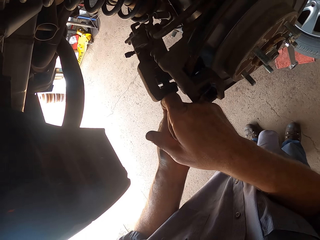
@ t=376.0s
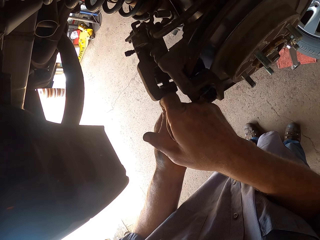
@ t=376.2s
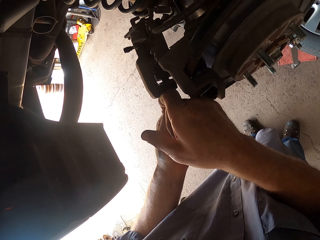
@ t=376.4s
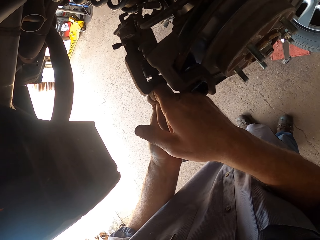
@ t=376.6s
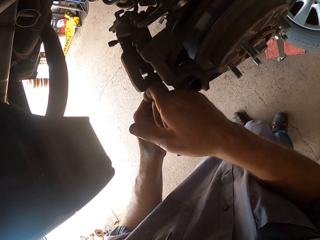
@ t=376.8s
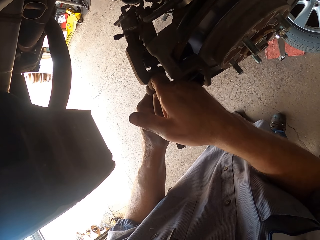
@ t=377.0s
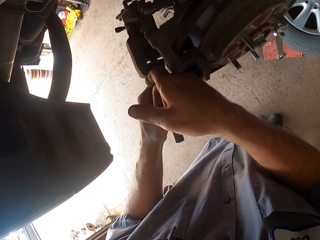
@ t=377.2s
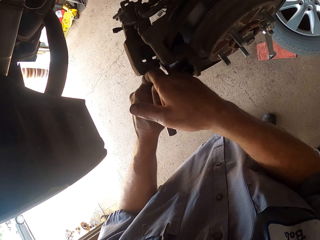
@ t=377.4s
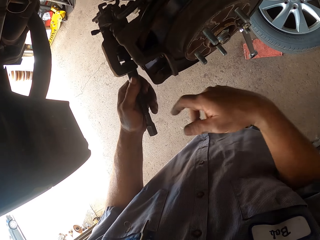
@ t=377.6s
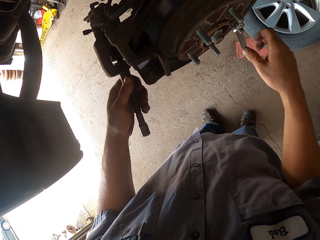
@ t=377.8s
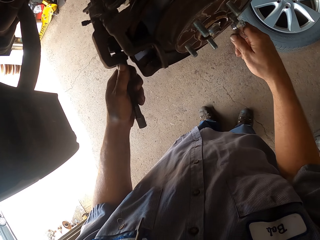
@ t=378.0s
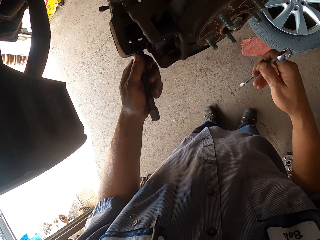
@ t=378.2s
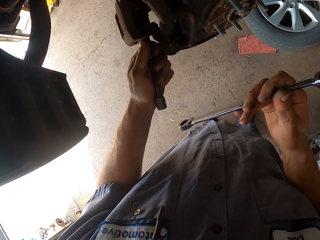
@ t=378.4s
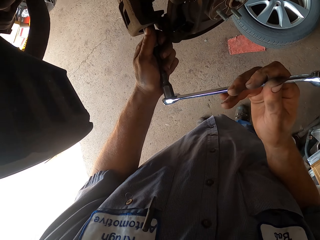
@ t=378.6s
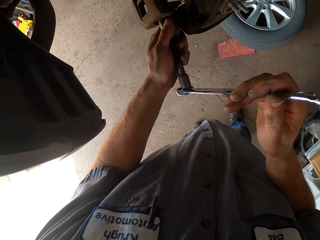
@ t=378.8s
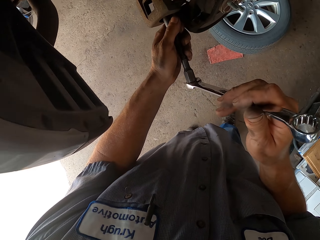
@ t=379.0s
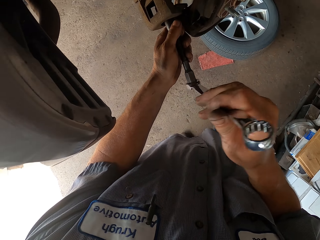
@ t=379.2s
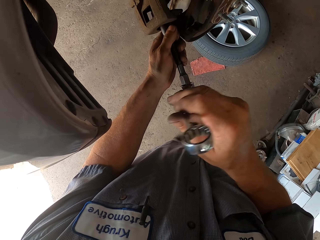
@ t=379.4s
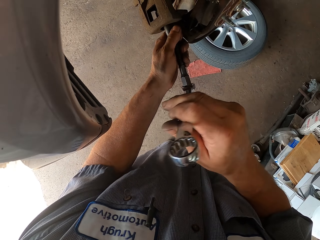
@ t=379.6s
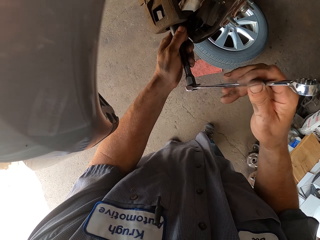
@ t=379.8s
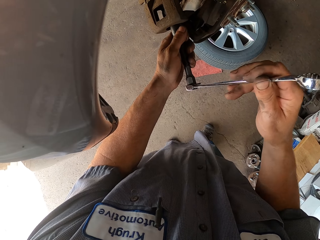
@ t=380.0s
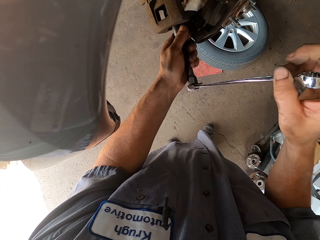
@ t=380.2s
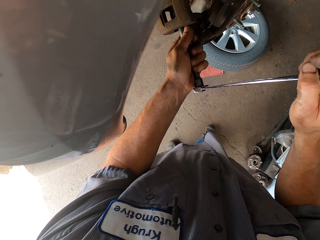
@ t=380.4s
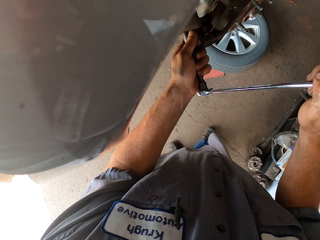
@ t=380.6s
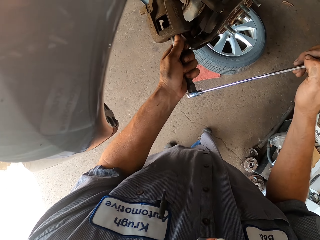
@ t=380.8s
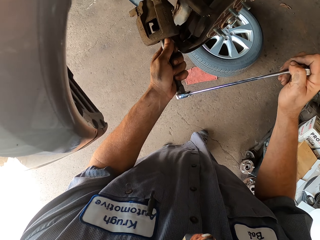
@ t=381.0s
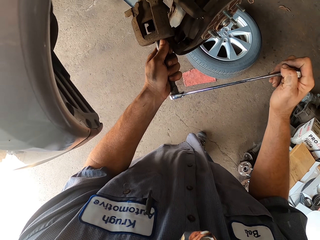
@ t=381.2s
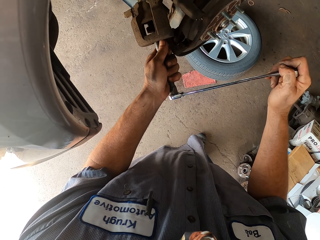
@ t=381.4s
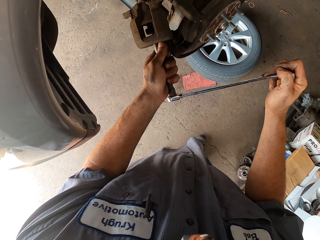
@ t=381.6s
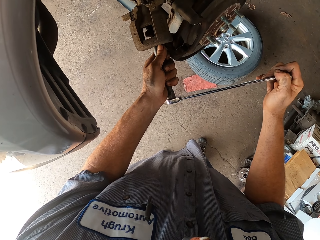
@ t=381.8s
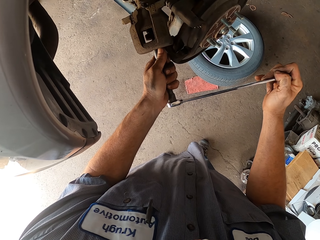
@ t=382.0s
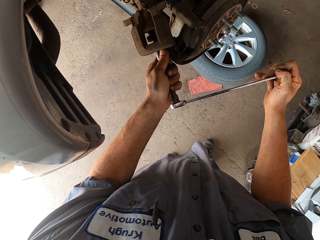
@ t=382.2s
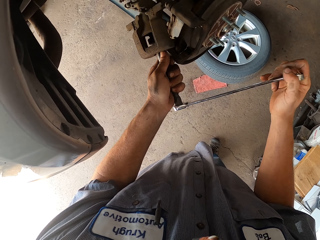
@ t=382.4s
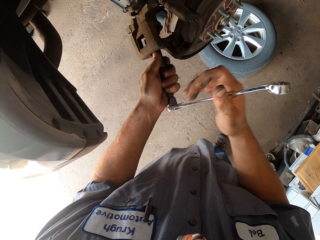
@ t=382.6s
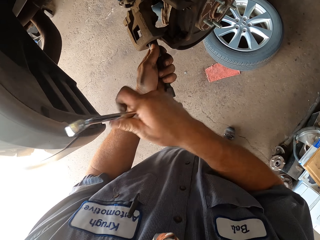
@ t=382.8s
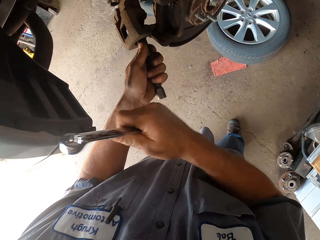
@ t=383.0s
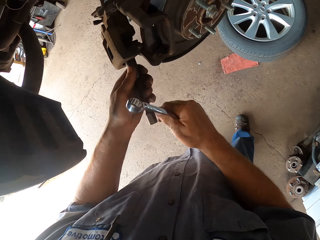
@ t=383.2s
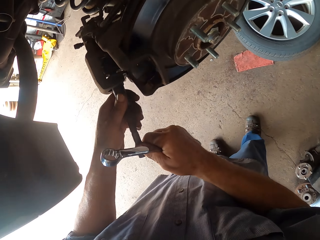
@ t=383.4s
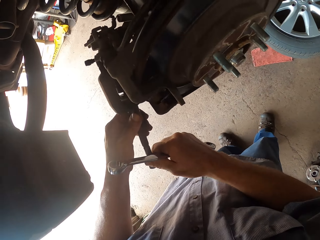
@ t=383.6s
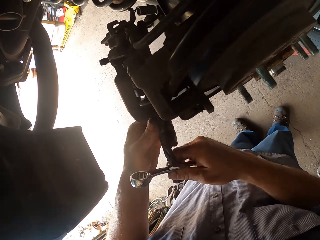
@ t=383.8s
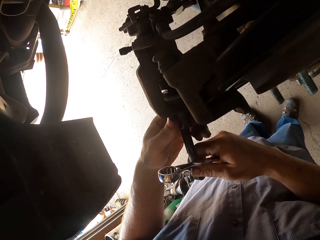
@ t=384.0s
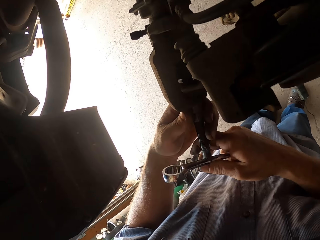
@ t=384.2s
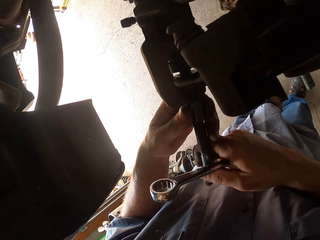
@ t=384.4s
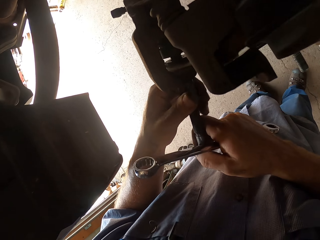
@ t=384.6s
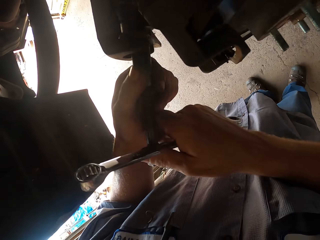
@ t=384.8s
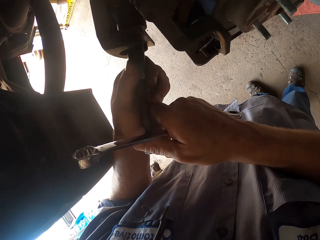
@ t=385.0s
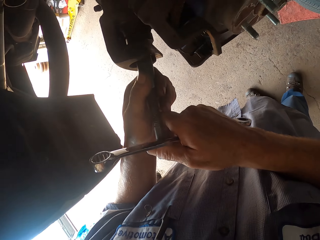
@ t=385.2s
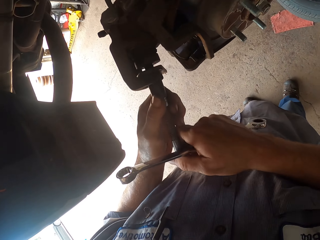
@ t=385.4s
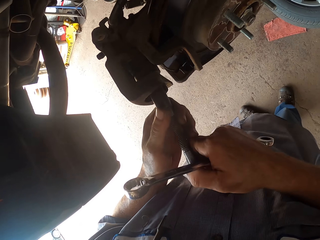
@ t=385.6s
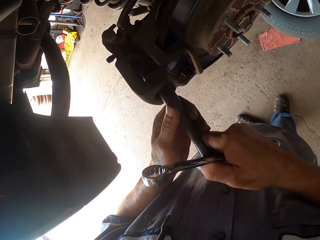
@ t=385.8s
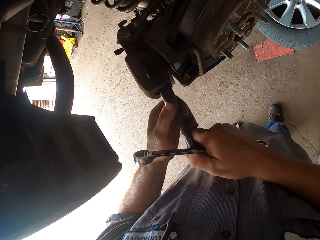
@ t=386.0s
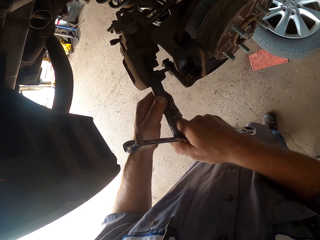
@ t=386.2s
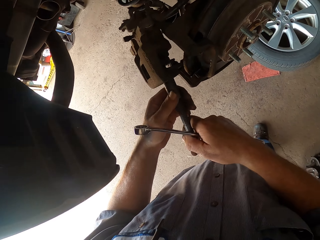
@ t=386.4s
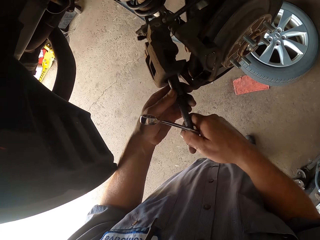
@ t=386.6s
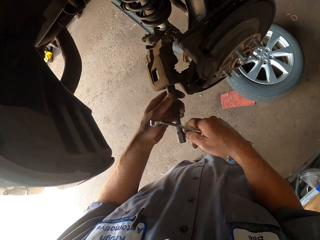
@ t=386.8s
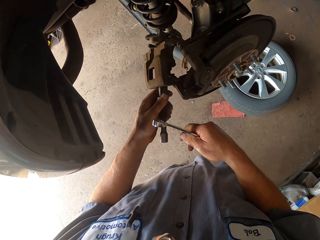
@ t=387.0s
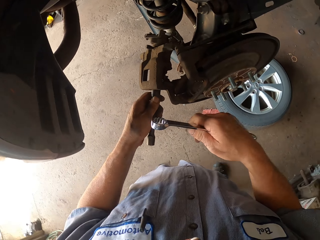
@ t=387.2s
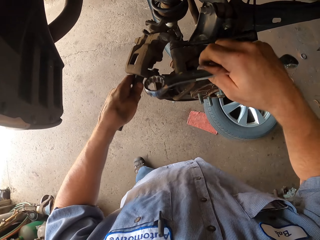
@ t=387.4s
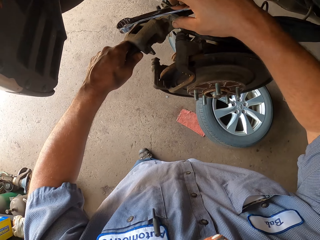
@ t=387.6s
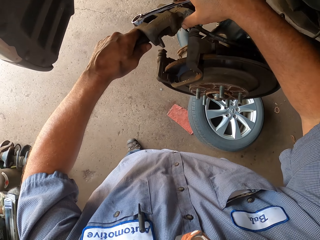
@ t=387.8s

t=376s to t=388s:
The camera wearer picks up the spanner. They tighten the bolt.

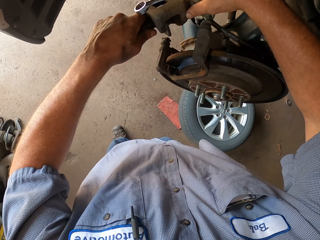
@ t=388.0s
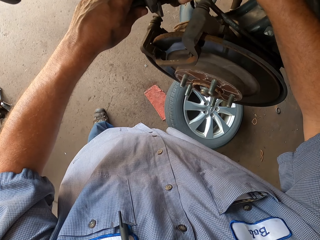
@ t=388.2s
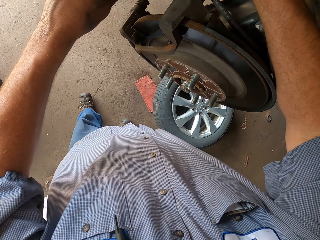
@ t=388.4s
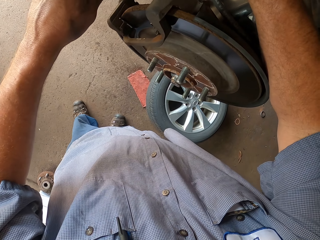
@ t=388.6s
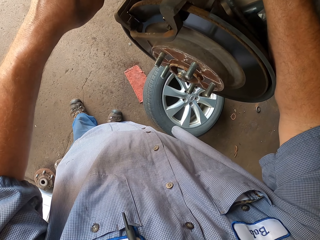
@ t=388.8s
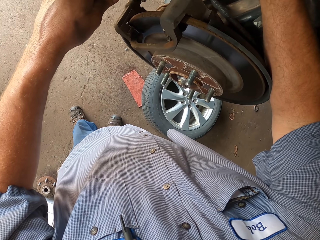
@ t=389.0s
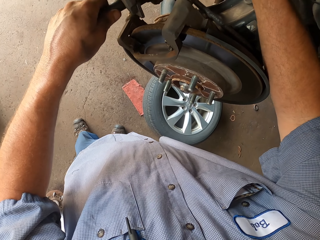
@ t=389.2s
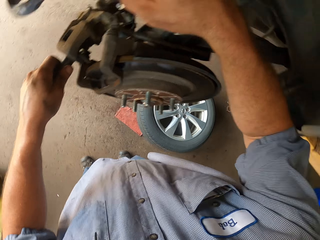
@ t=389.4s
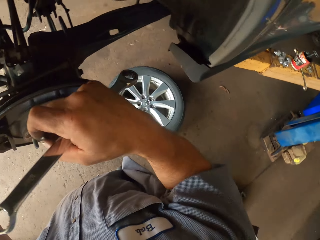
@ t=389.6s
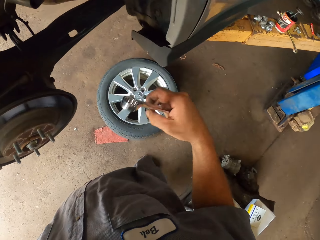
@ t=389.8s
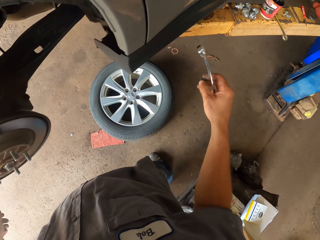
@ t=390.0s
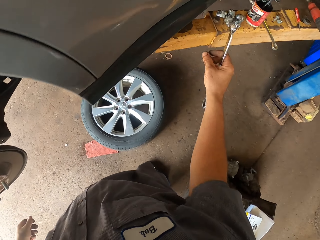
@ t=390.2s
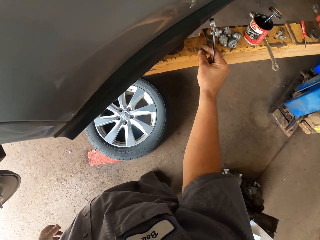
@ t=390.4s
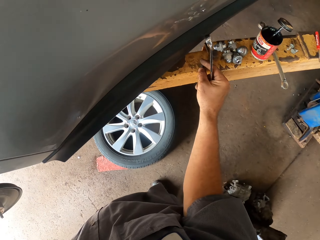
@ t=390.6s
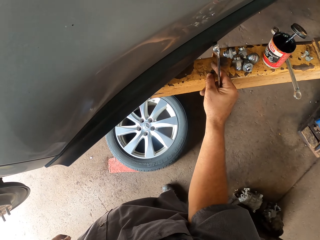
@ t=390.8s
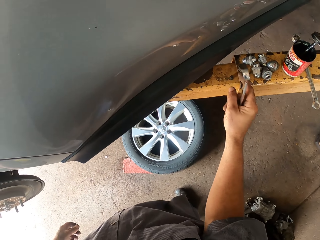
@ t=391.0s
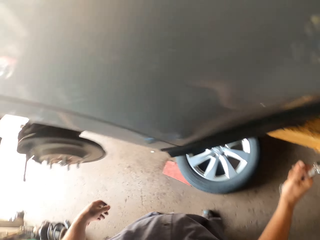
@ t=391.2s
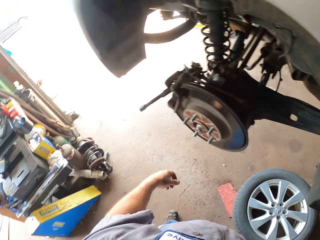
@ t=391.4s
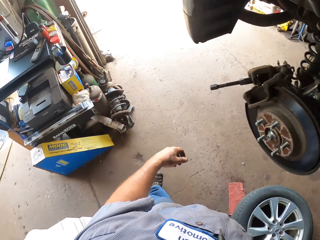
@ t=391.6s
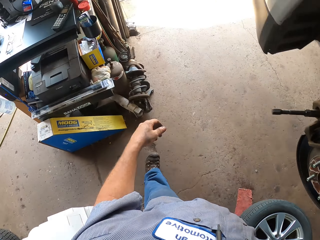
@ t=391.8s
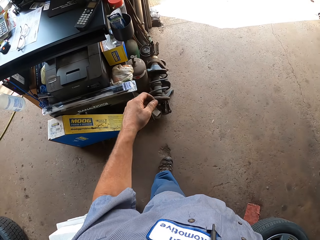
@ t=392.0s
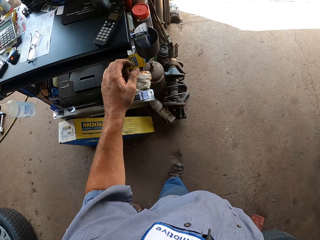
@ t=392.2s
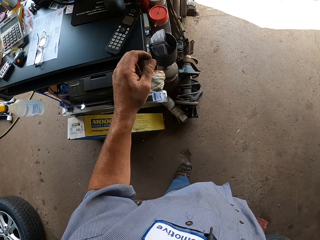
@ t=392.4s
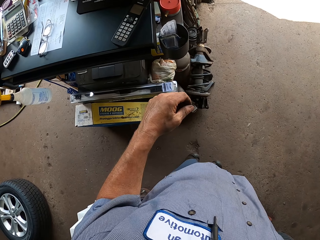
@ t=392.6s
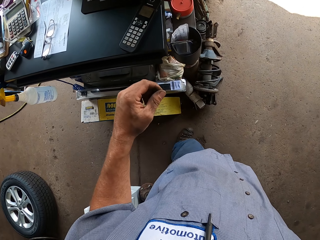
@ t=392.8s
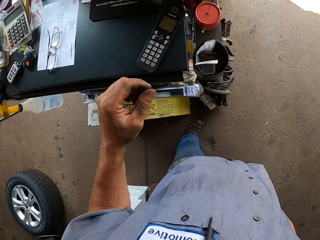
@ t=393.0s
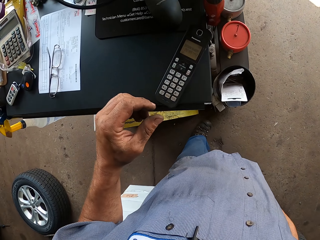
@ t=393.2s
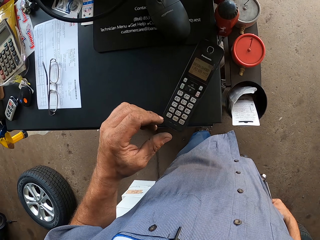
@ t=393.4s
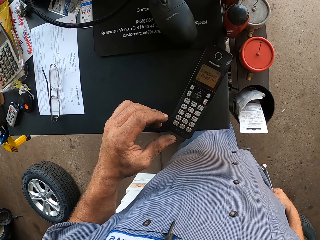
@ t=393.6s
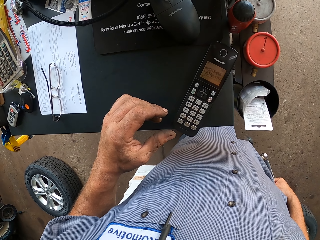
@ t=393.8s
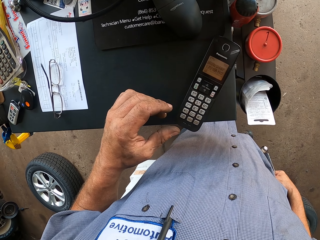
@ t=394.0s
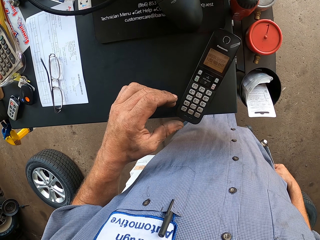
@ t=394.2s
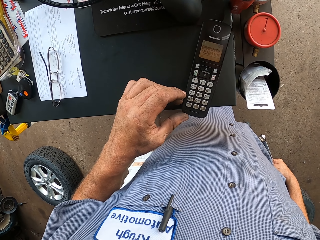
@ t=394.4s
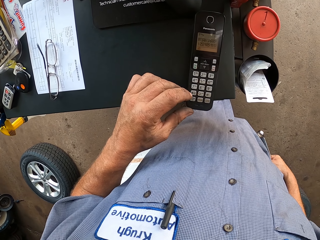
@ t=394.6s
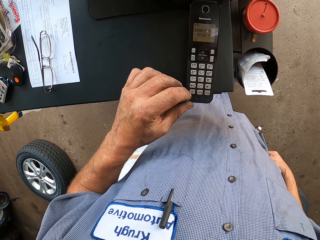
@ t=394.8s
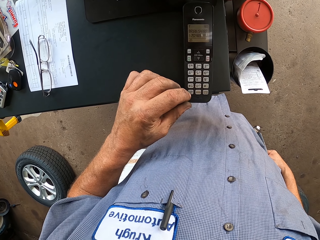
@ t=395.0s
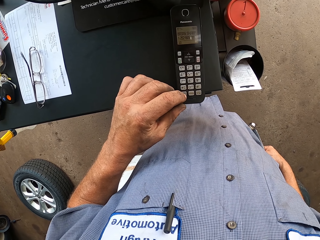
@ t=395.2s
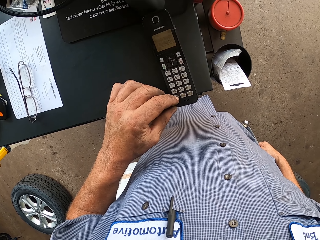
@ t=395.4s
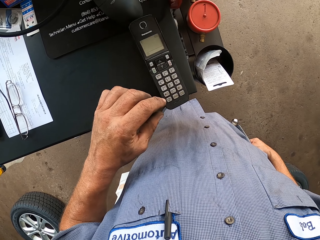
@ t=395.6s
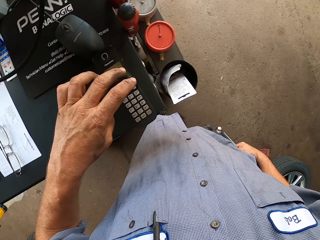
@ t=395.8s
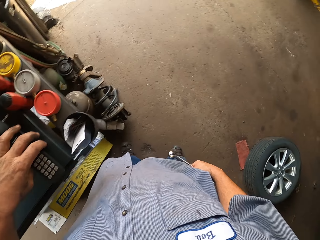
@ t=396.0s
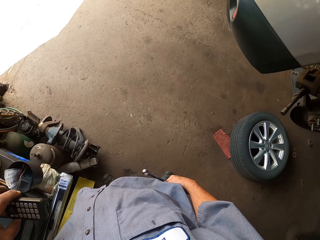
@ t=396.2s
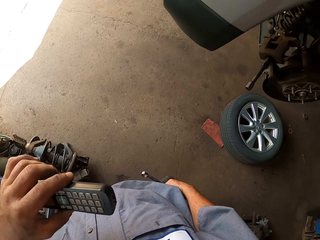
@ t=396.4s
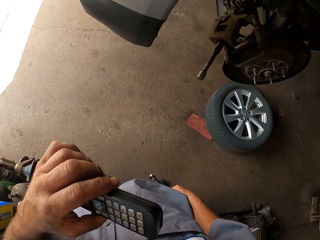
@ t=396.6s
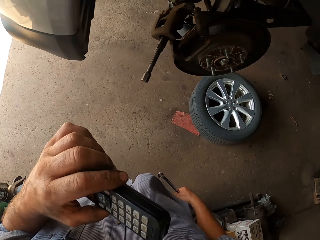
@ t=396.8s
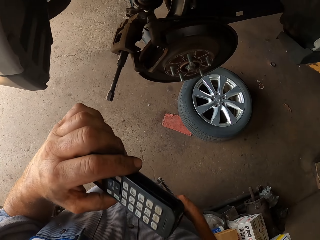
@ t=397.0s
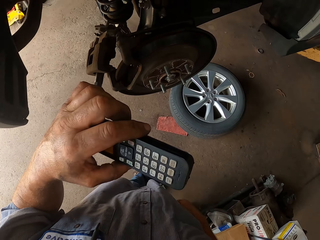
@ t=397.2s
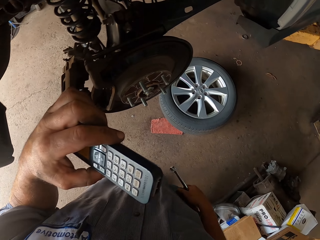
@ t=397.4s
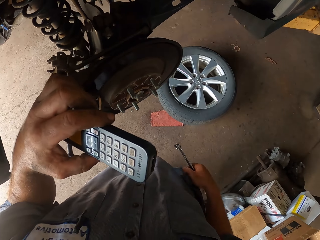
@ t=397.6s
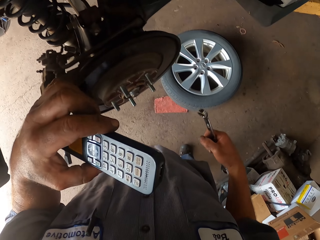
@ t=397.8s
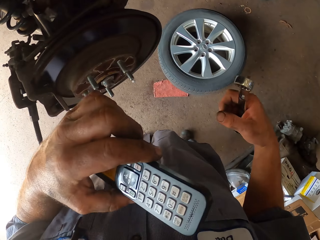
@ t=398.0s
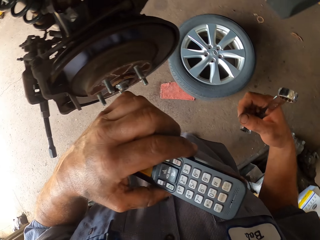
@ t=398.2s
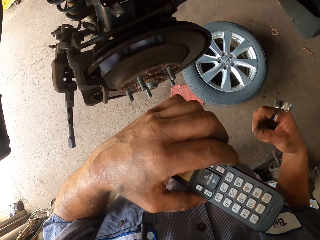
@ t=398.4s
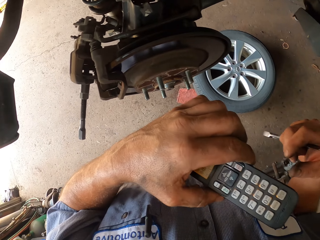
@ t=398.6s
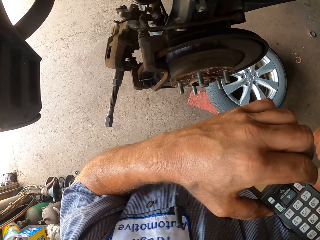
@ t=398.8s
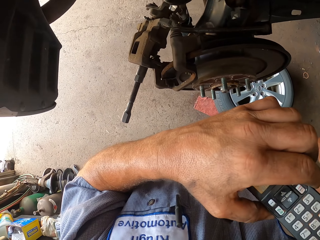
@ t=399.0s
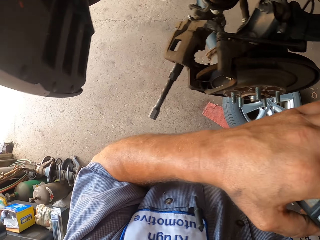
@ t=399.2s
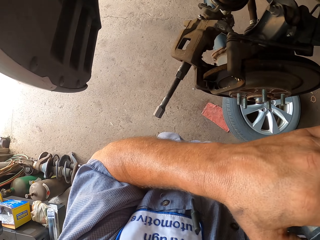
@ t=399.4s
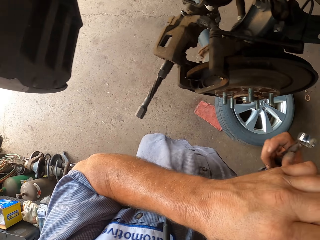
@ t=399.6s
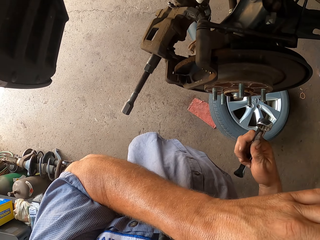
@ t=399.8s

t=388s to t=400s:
The camera wearer puts the nut on the steel trail. They operate the phone, touch the phone and pick up the phone.
